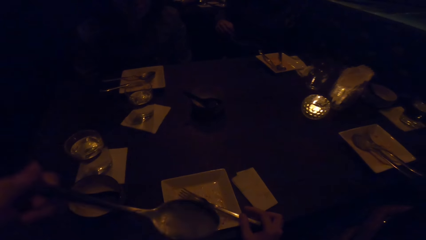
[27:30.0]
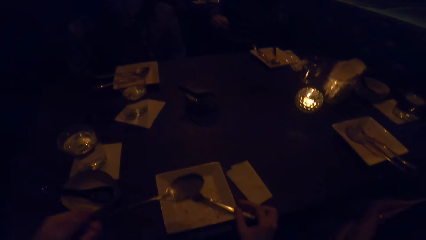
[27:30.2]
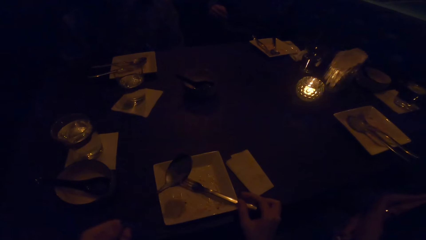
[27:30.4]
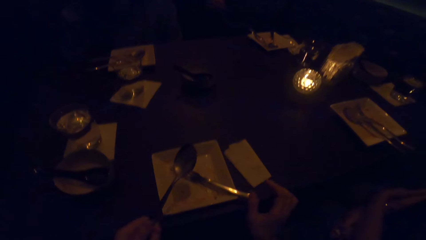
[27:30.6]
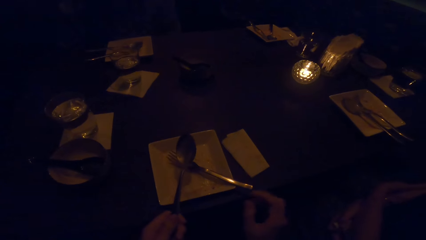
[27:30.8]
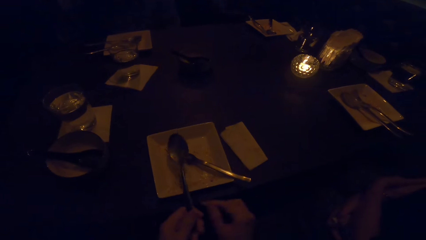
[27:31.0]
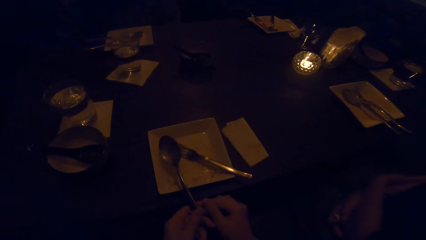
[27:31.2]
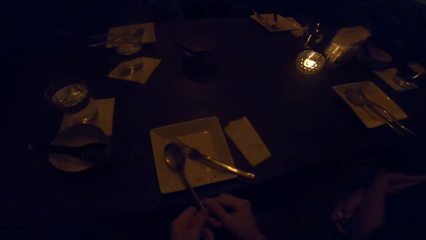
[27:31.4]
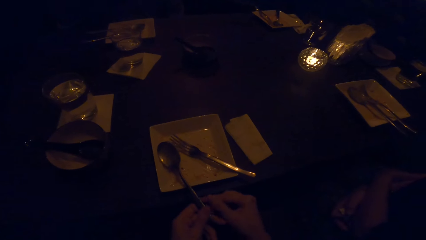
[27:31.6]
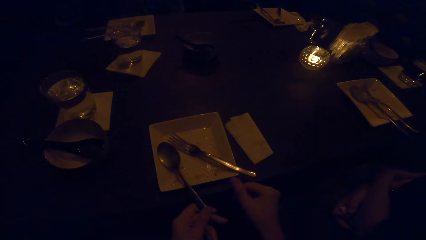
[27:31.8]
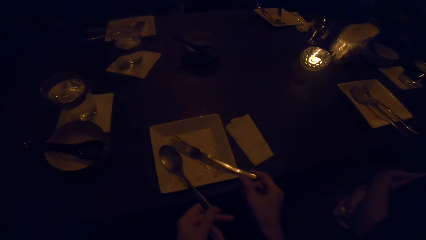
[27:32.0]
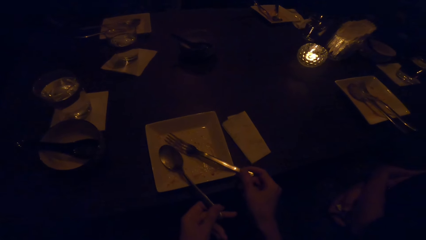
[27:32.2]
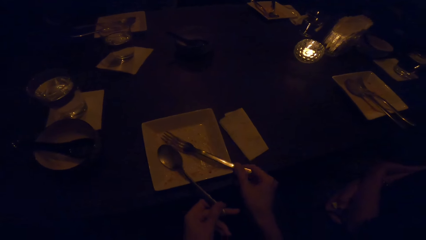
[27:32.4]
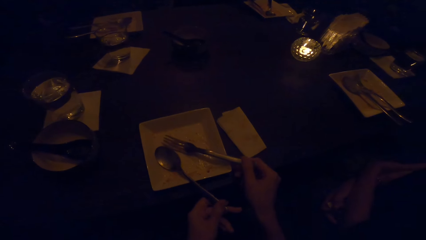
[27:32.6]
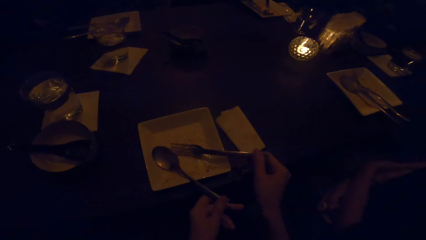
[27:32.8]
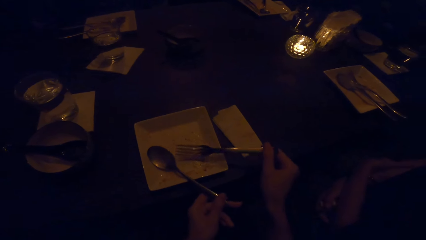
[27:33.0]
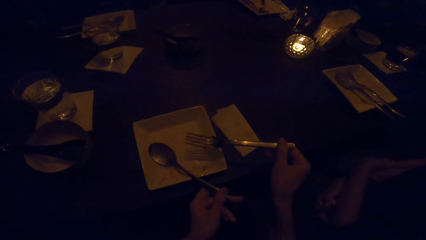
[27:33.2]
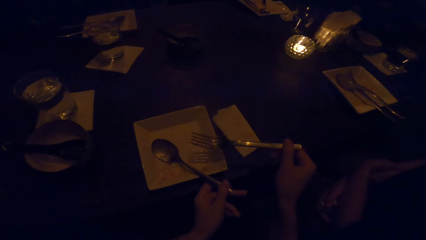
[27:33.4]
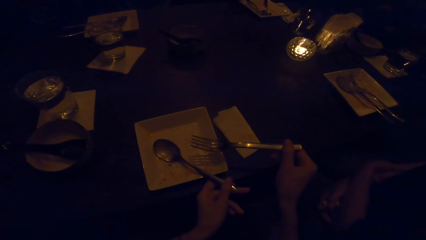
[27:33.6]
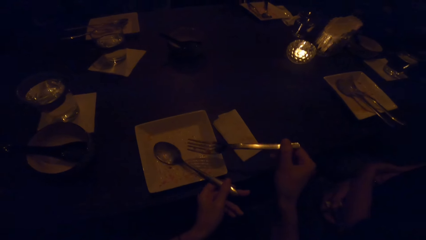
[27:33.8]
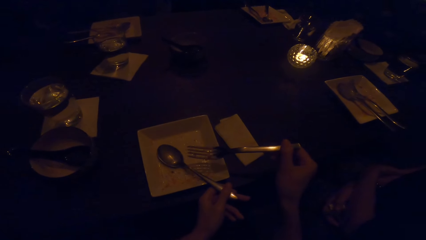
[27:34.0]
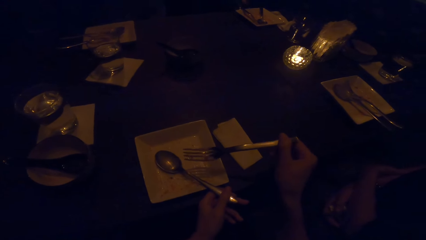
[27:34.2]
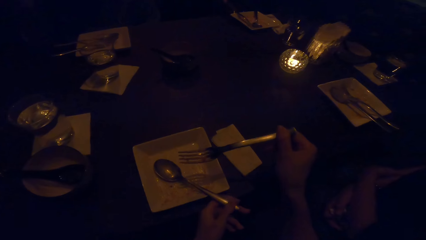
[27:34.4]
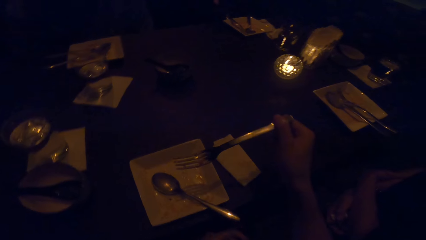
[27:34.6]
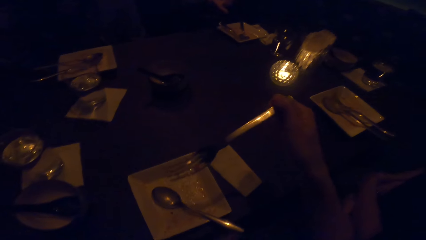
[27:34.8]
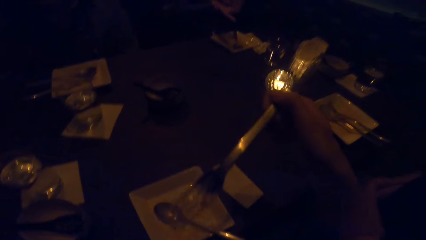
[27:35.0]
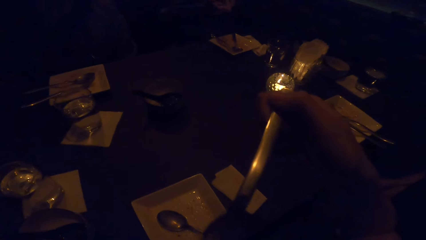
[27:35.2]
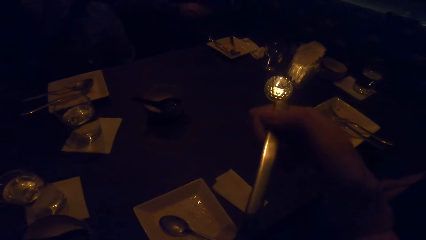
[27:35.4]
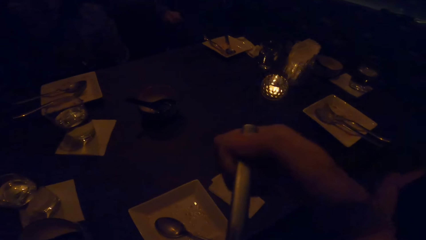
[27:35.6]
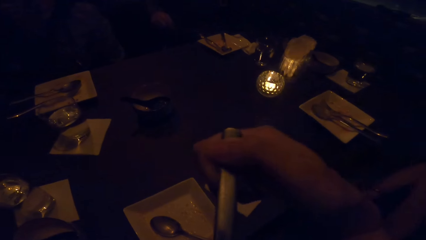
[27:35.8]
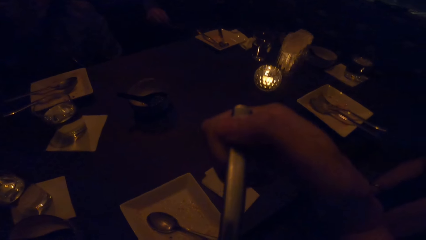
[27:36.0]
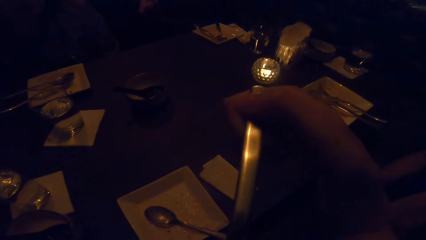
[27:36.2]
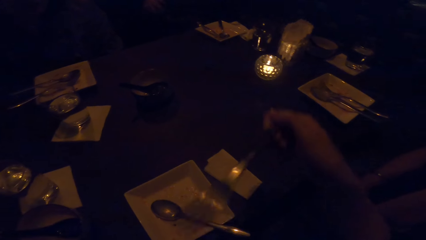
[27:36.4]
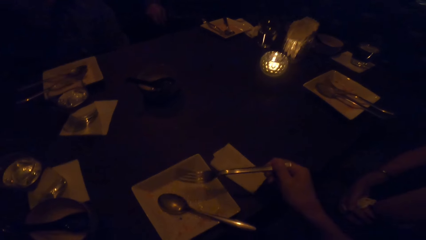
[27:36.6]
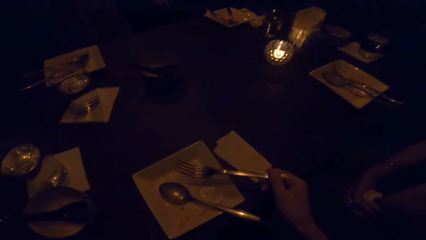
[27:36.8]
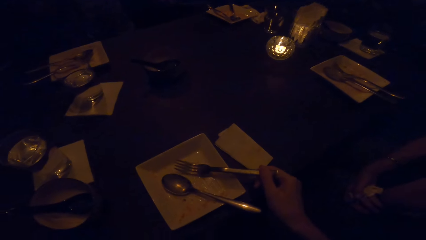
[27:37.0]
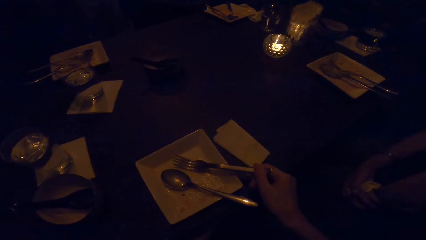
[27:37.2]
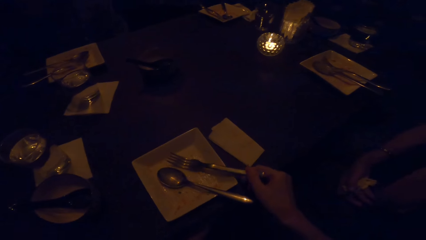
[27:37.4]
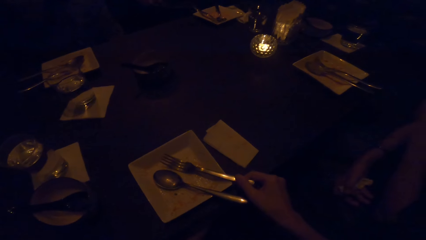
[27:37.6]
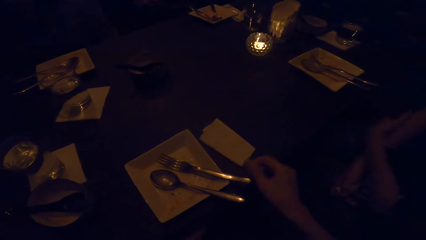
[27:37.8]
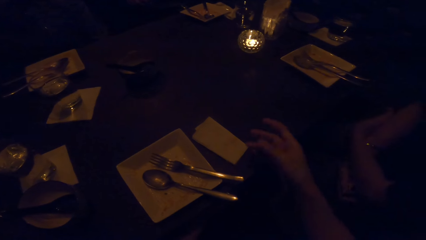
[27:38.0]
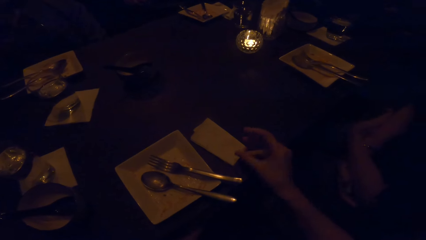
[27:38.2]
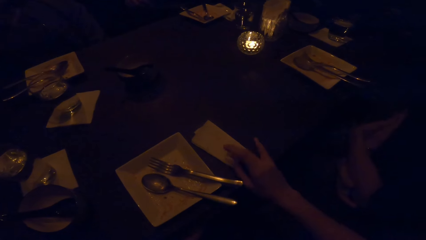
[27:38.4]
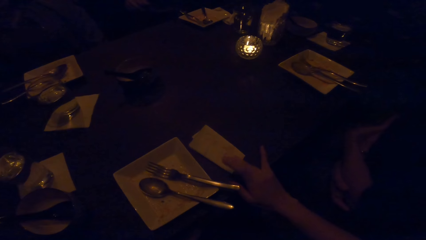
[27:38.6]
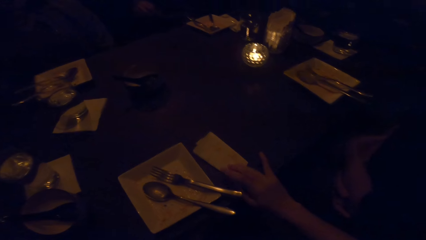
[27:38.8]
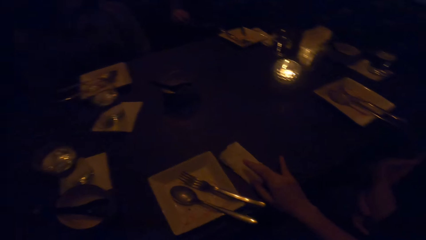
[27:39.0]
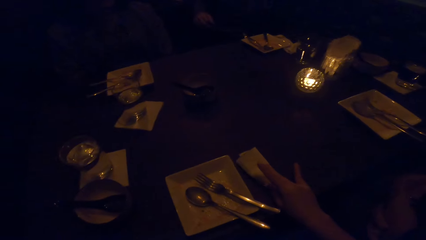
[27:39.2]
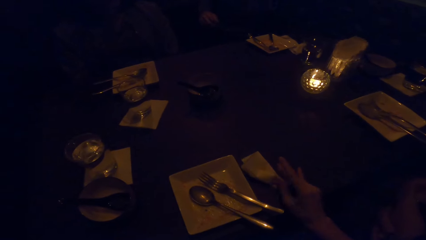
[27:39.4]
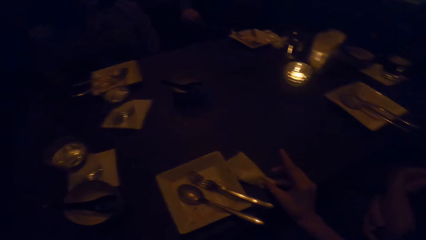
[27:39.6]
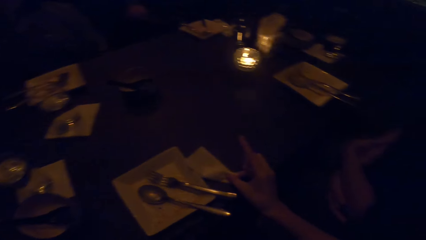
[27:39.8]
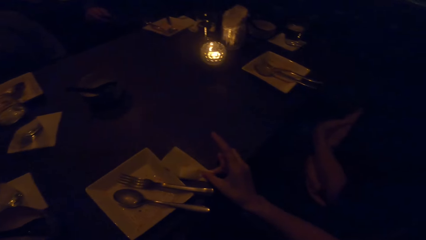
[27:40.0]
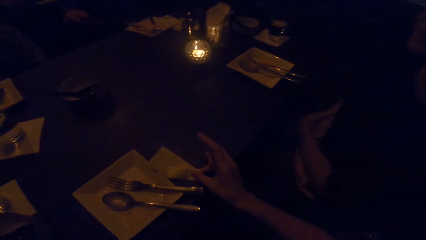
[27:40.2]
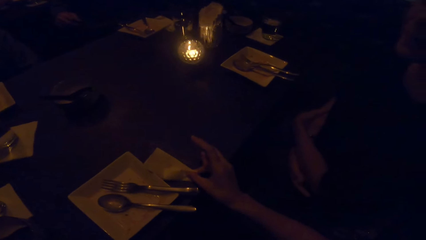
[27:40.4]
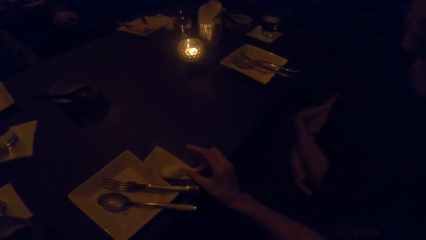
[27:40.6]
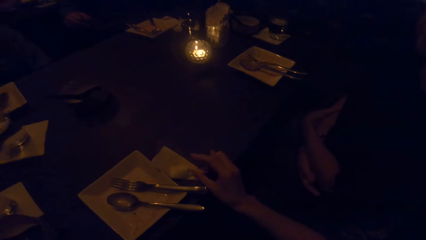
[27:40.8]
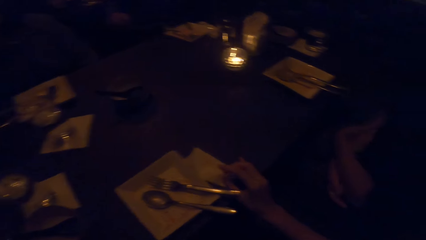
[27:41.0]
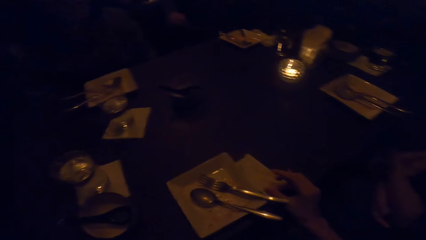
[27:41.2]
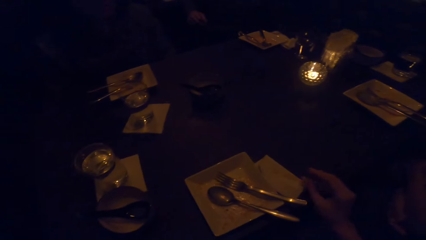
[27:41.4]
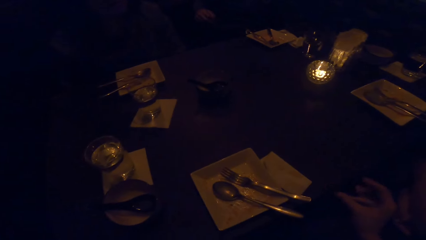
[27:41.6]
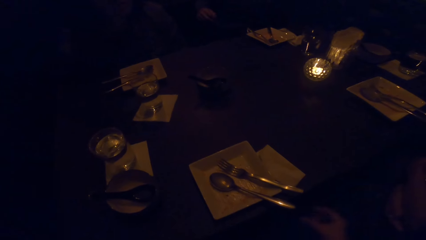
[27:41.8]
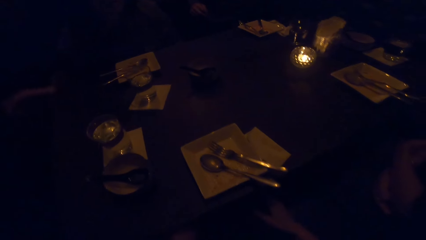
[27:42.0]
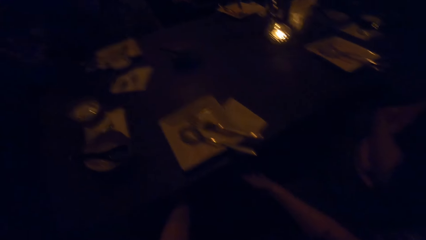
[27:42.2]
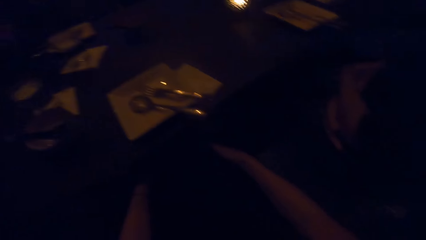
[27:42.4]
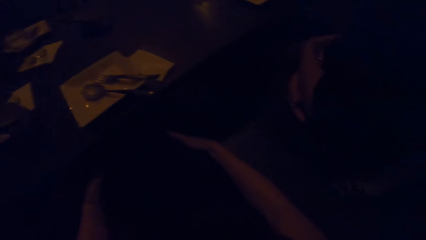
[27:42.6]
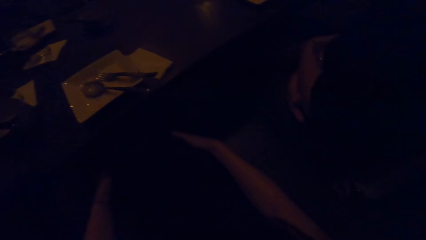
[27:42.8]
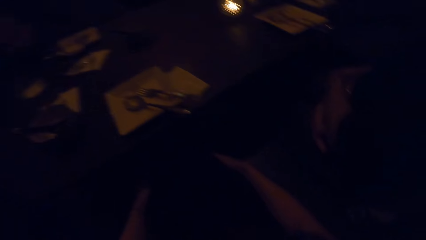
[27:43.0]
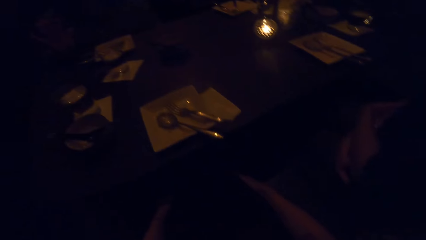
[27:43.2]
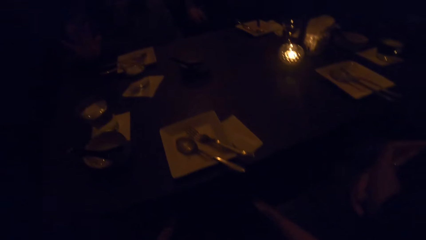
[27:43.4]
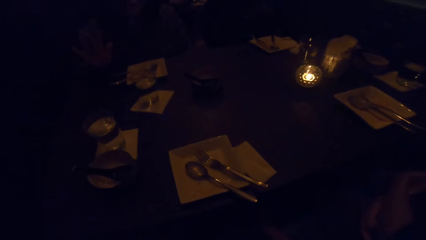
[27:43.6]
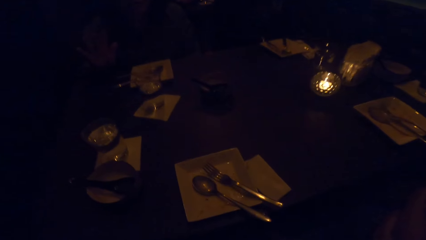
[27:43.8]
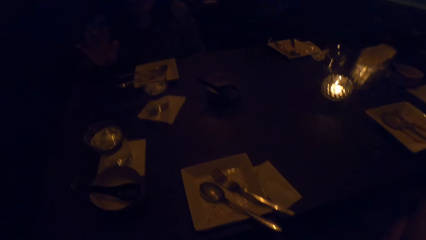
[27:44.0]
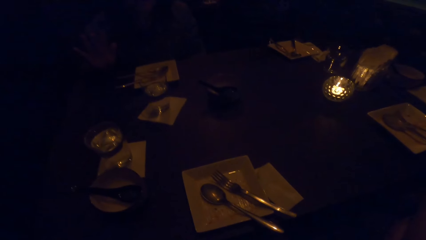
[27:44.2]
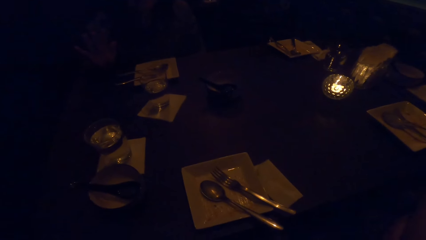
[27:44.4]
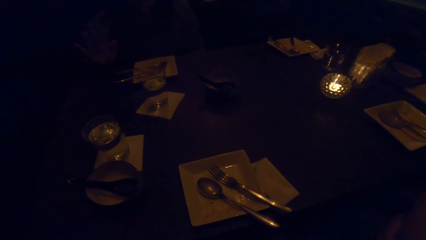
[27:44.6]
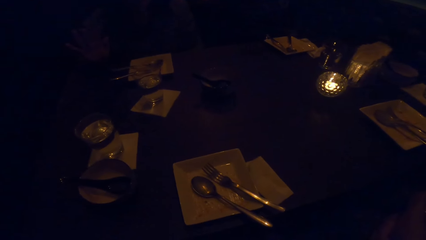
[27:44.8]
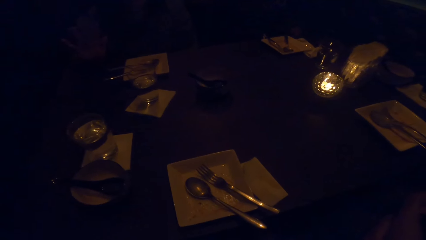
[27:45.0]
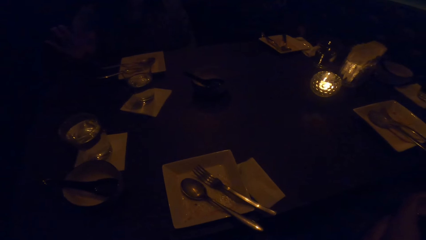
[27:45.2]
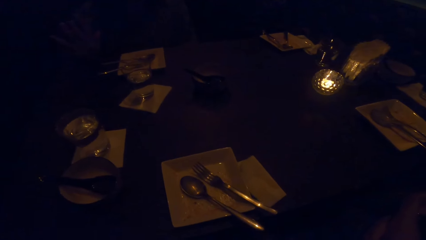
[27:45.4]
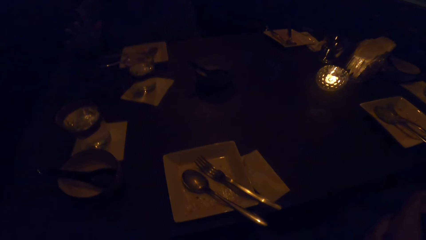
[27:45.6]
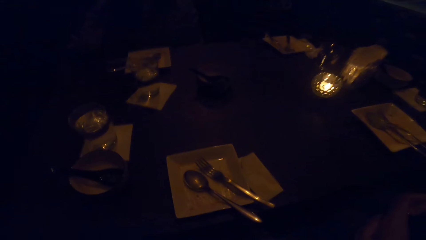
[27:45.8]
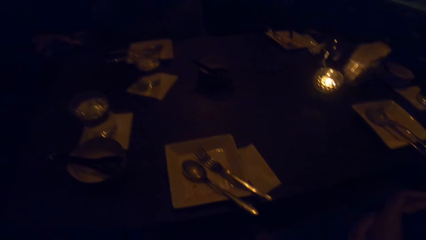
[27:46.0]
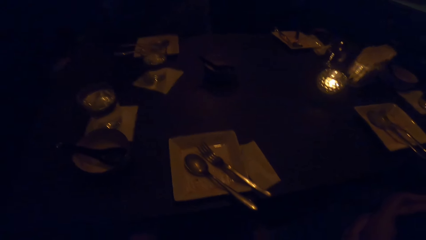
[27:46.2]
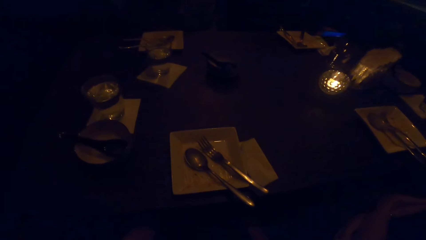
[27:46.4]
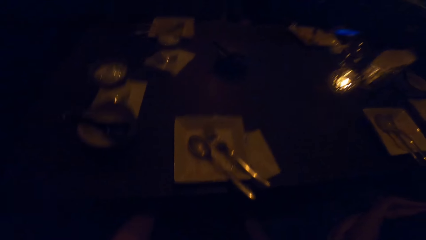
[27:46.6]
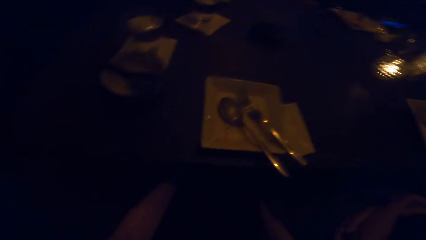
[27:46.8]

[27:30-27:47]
The camera wearer puts a fork in a plate with his right hand. He puts a spoon in the plate with his right hand. He adjusts the spoon and fork in the plate with his hands. He picks up the fork. He takes the fork towards his face with his right hand. He eats with the spoon. He puts the fork in the plate with his right hand. He cleans his right hand on a serviette on a table. He touches the serviette.
